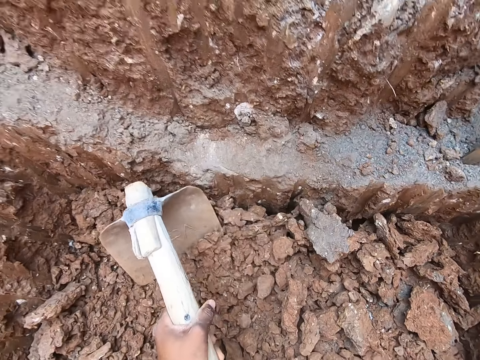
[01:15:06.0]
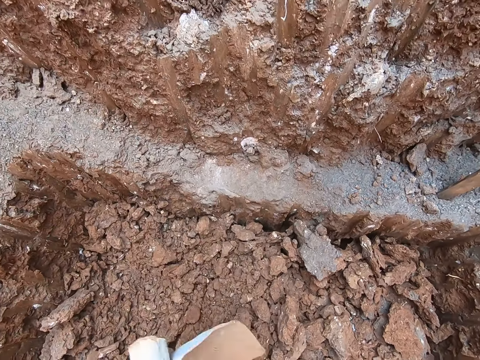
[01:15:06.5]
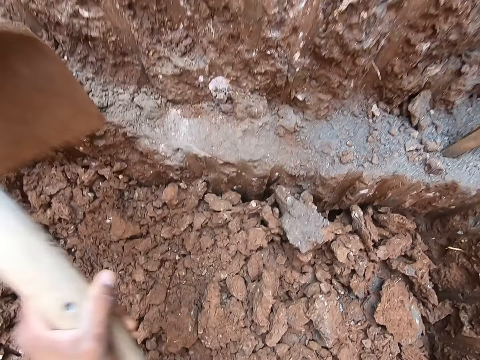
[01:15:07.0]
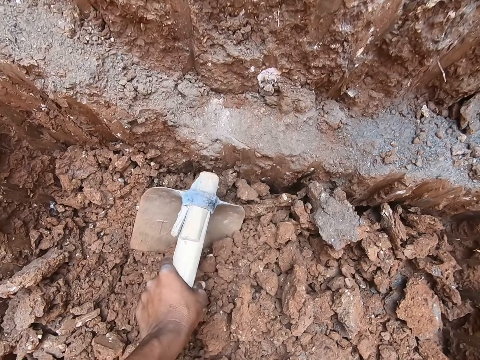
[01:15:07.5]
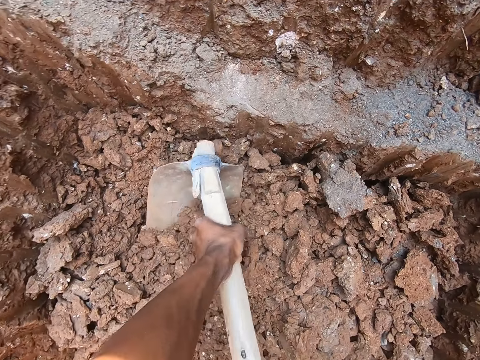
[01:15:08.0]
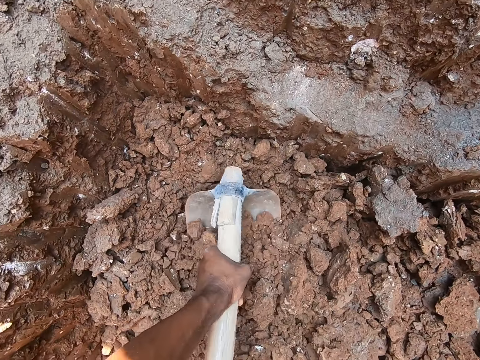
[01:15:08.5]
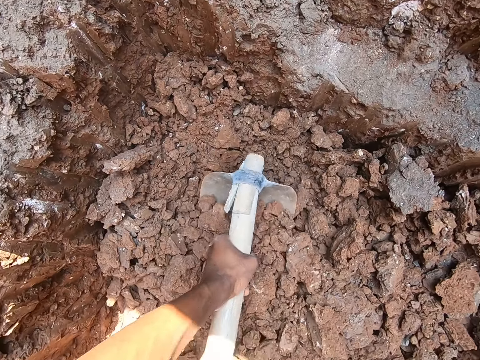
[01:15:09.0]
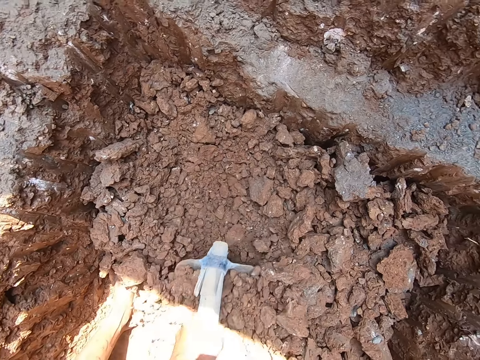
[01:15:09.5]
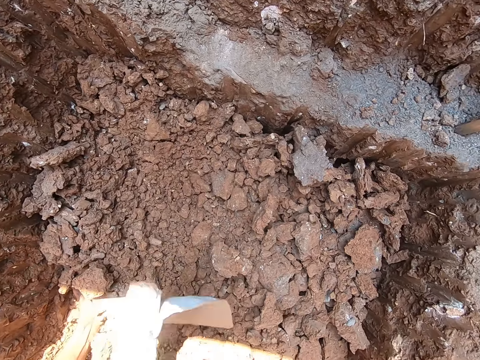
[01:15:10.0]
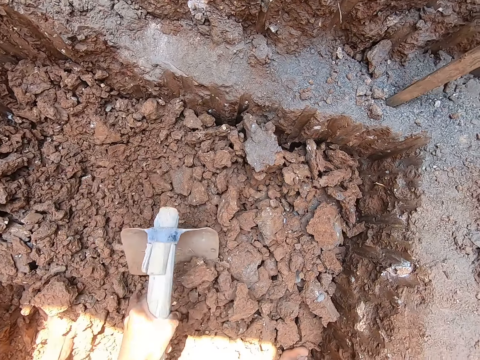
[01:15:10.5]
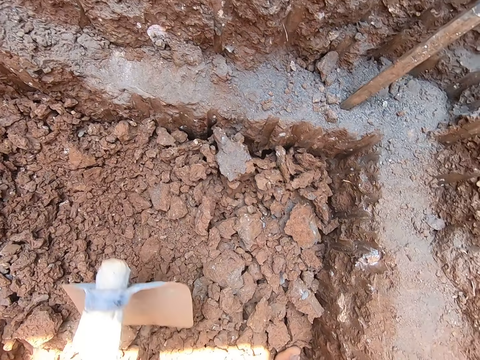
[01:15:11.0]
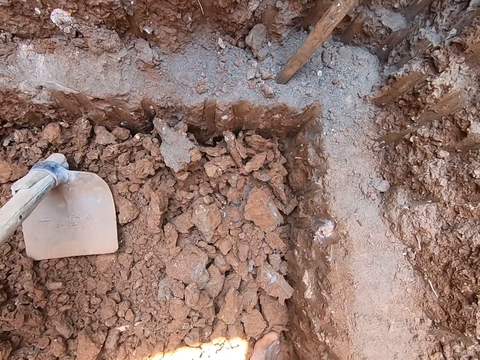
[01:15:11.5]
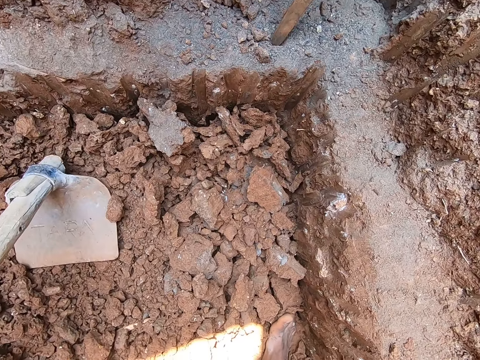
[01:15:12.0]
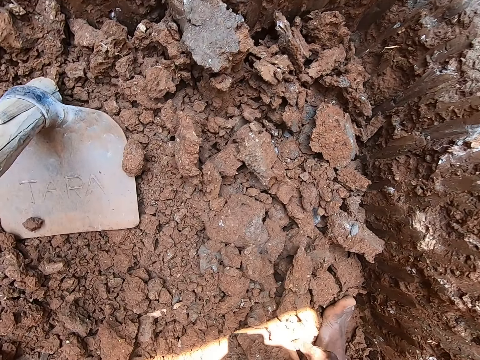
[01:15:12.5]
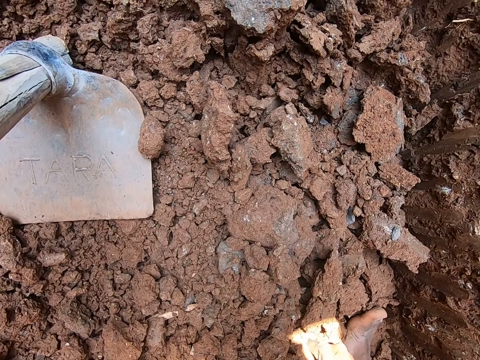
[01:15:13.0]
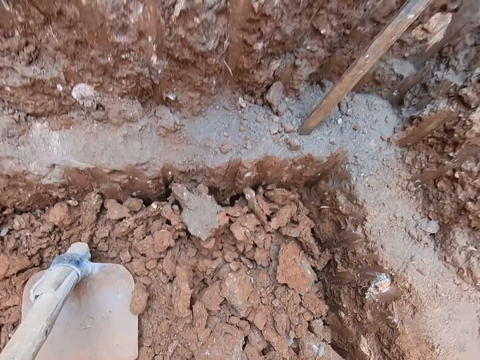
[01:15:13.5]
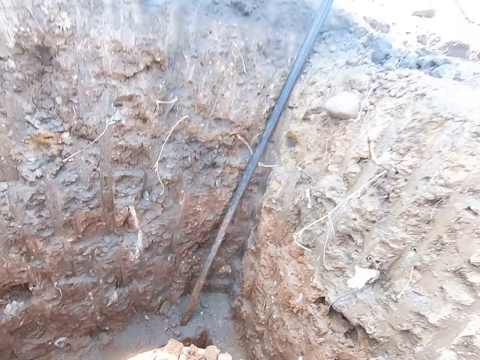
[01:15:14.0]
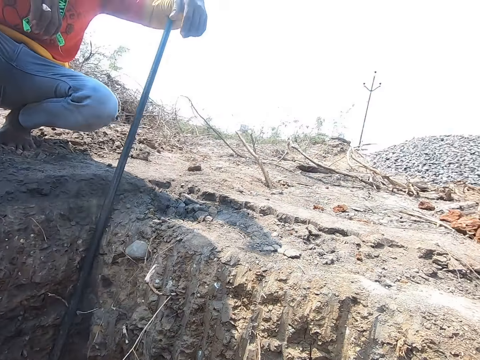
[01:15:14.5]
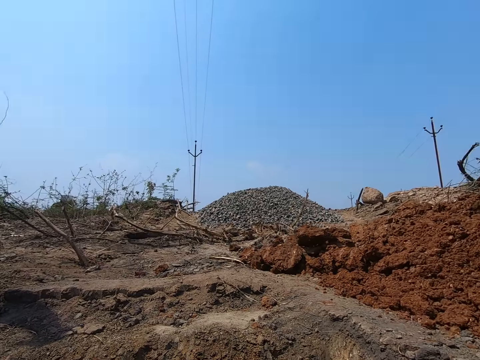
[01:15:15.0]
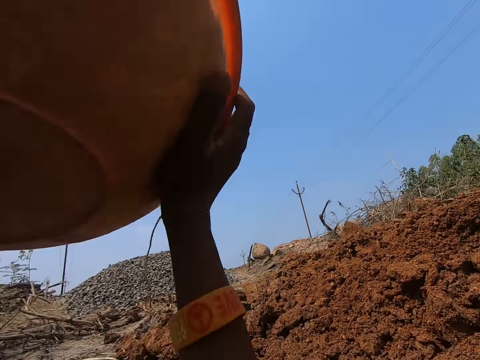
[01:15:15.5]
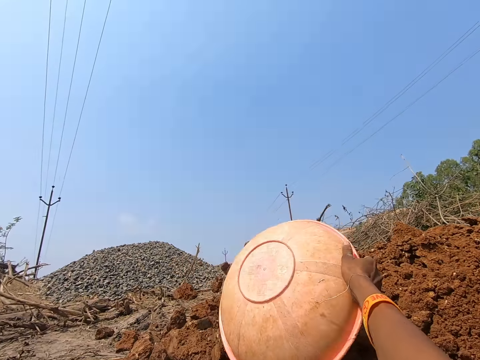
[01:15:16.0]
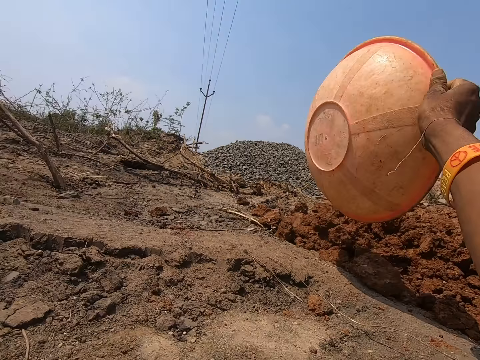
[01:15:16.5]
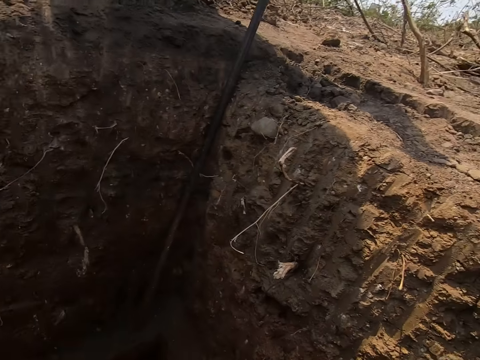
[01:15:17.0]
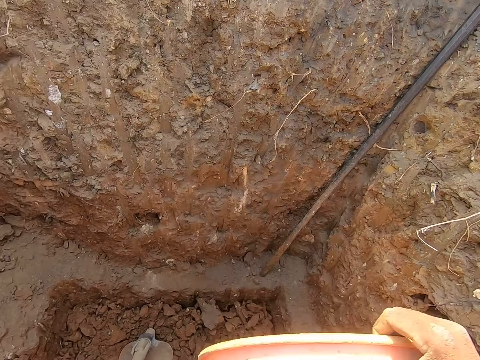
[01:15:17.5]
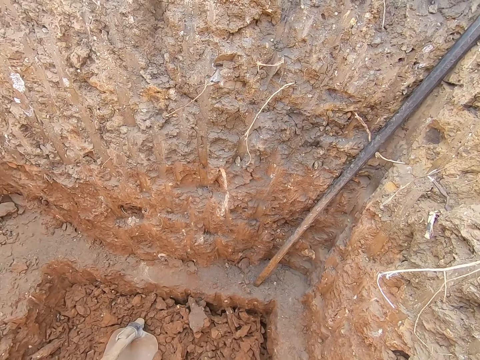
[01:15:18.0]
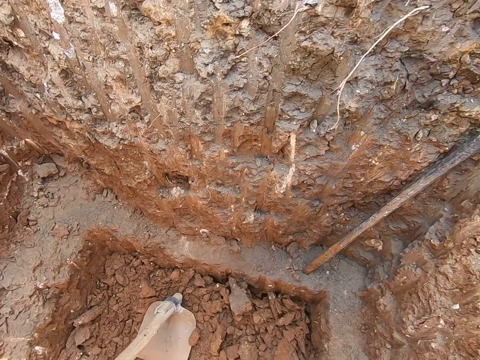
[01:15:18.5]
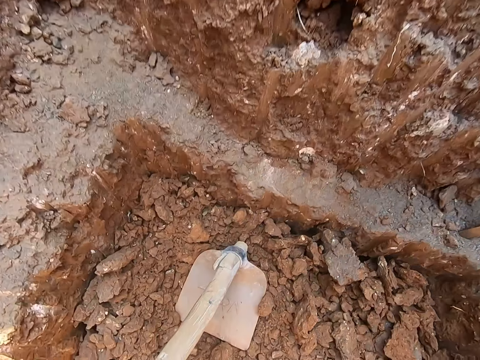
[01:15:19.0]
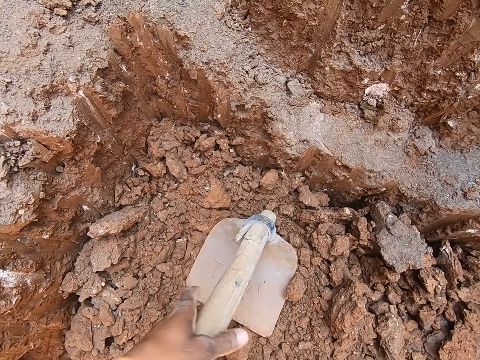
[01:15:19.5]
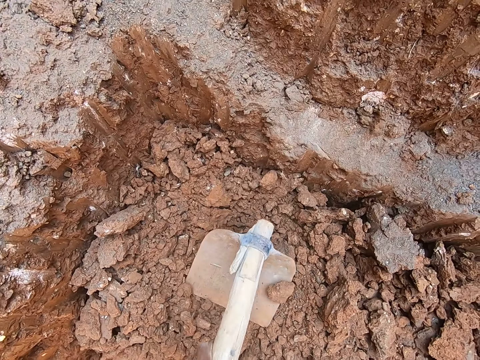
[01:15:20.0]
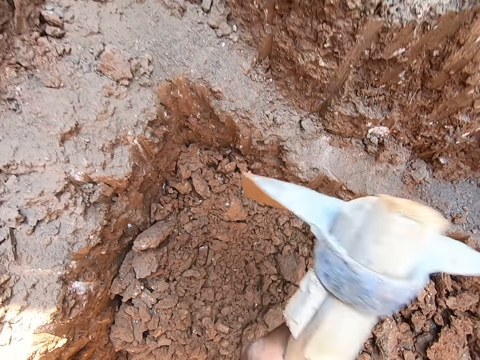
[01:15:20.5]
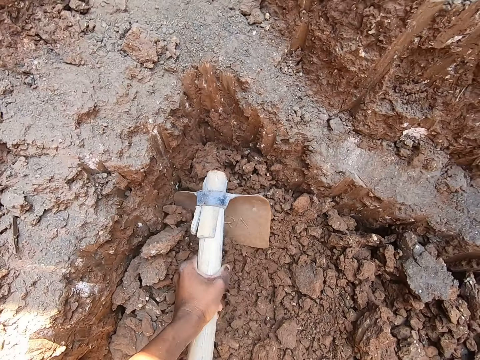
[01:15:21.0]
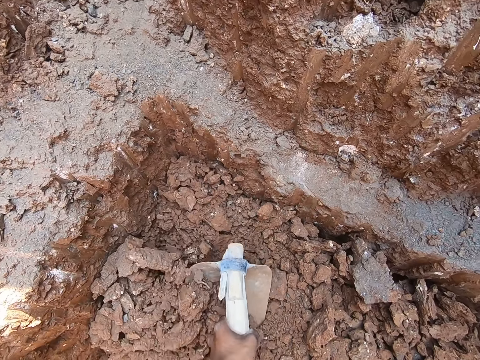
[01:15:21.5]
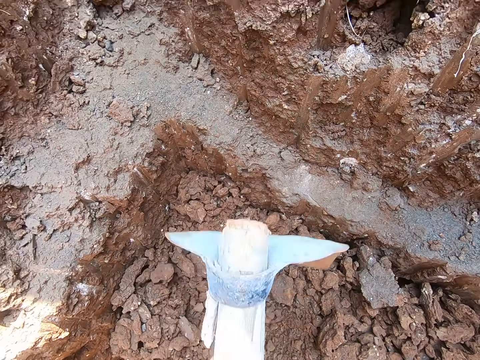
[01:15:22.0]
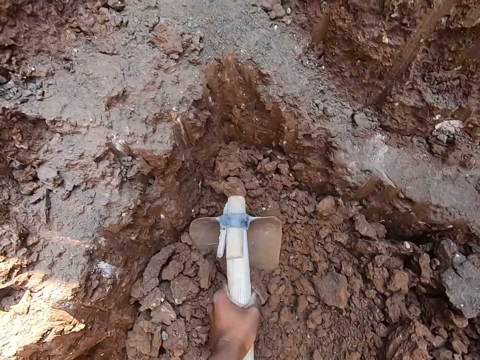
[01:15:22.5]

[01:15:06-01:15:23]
The camera wearer digs. He scoops the soil with the hoe. He digs. He places the hoe down and looks around. He throws the stones in the bowl in both hands onto the ground. He looks around. He picks up the hoe from the ground in the hole with his left hand. He holds the hoe. He digs stones from the ground in the hole into the bowl with the hoe in both hands.

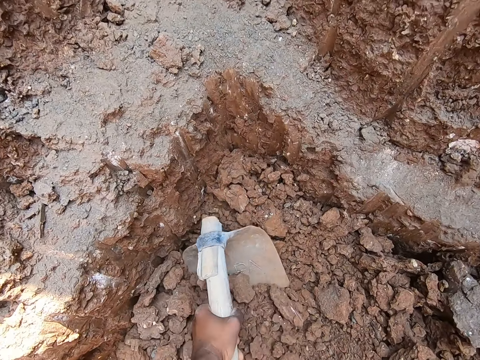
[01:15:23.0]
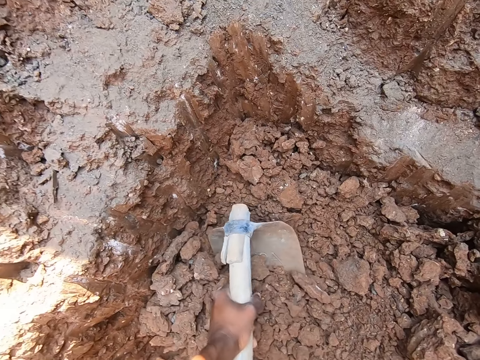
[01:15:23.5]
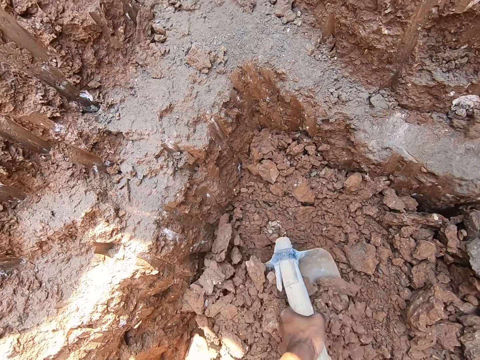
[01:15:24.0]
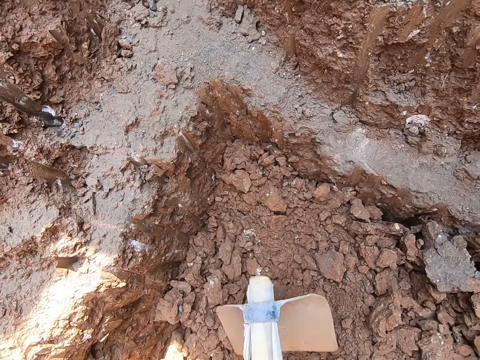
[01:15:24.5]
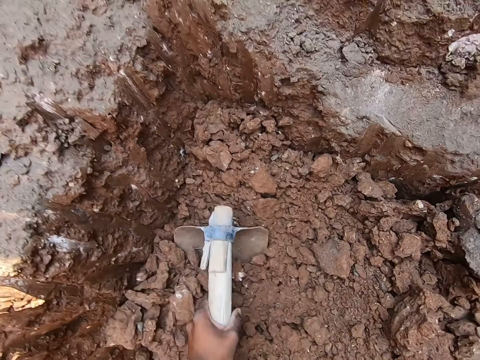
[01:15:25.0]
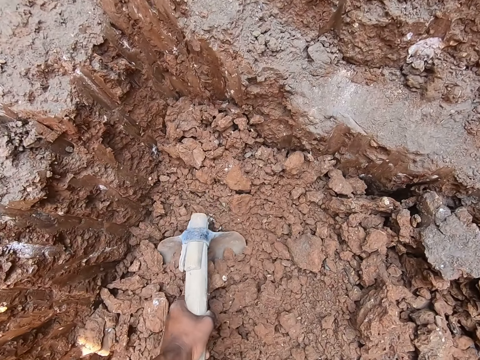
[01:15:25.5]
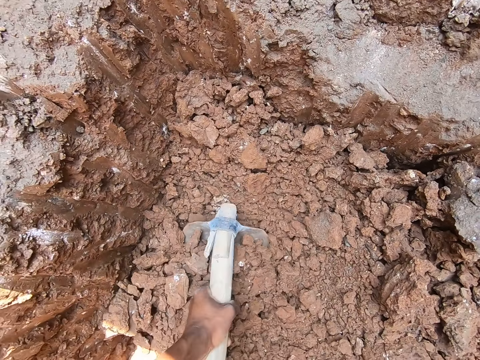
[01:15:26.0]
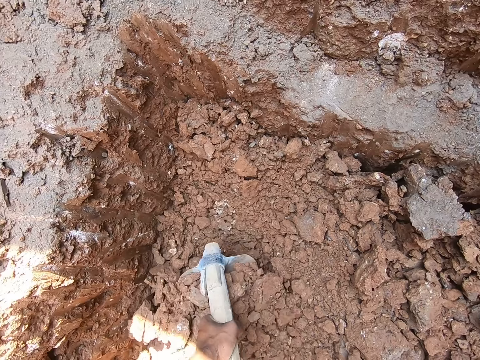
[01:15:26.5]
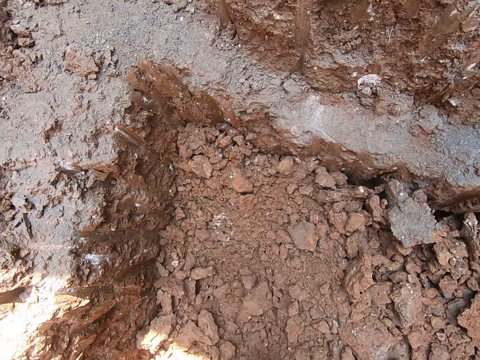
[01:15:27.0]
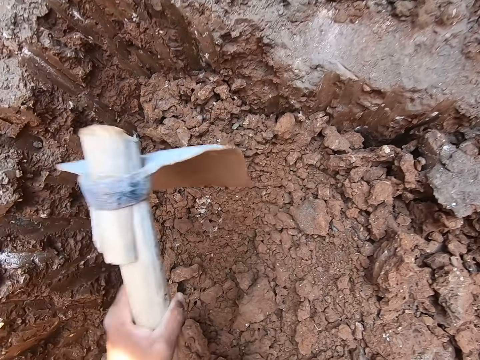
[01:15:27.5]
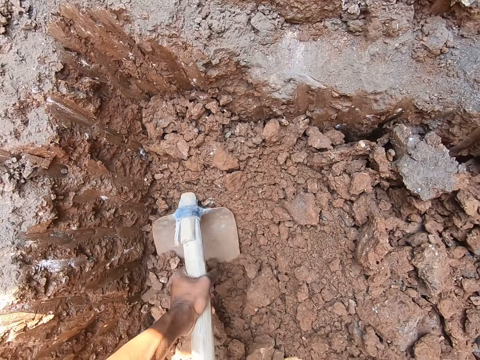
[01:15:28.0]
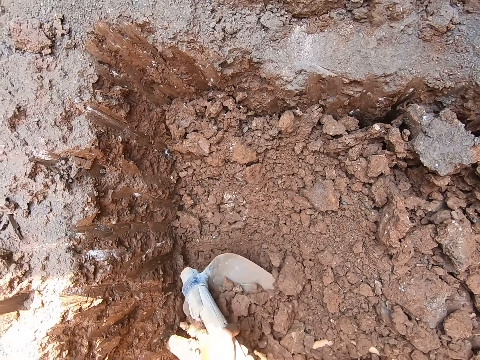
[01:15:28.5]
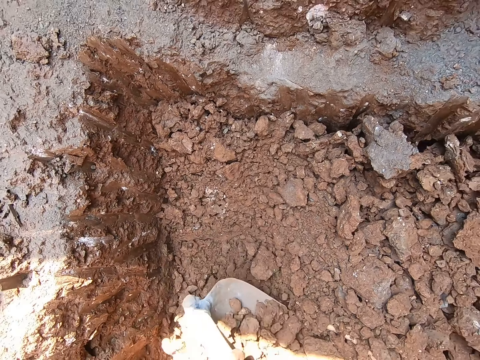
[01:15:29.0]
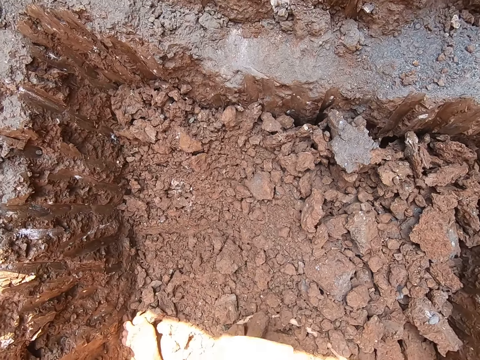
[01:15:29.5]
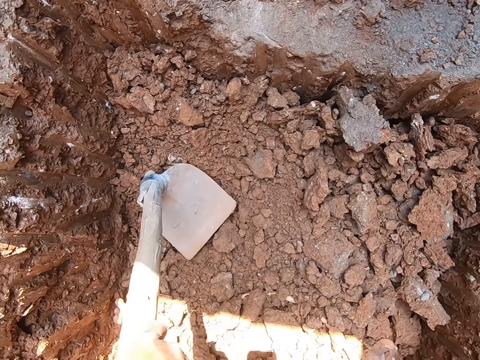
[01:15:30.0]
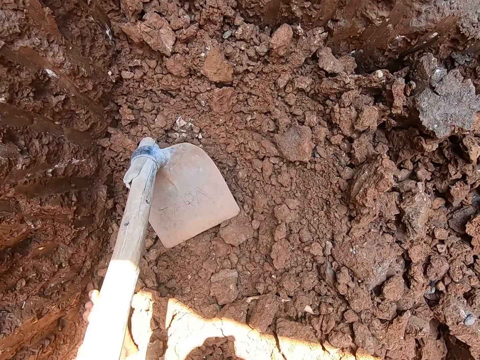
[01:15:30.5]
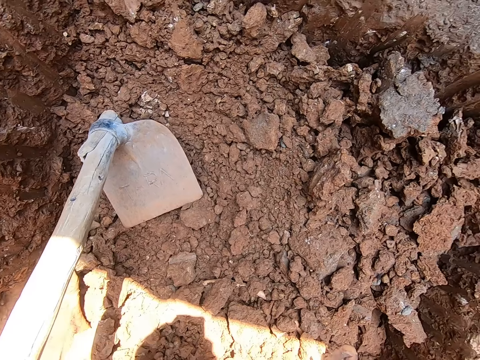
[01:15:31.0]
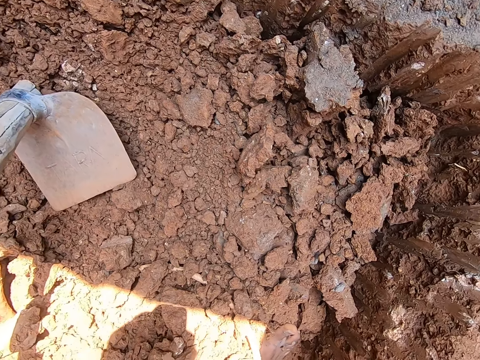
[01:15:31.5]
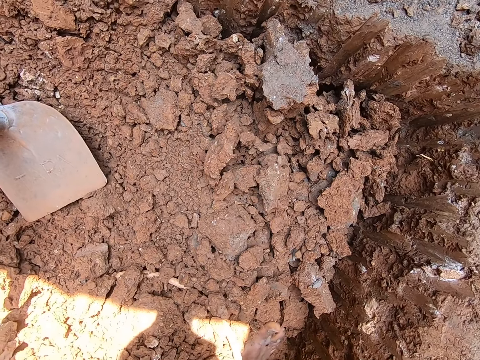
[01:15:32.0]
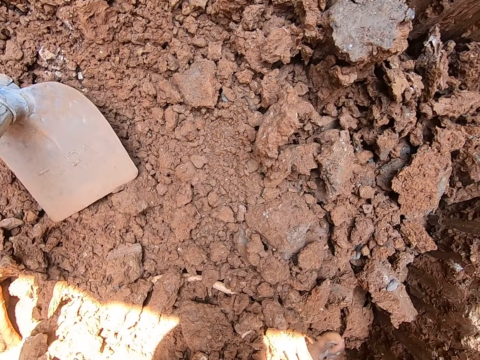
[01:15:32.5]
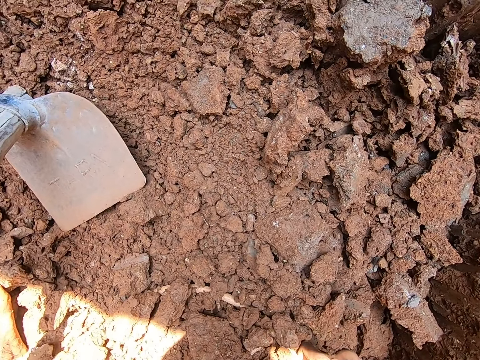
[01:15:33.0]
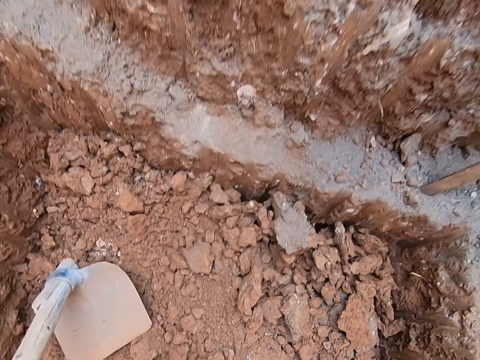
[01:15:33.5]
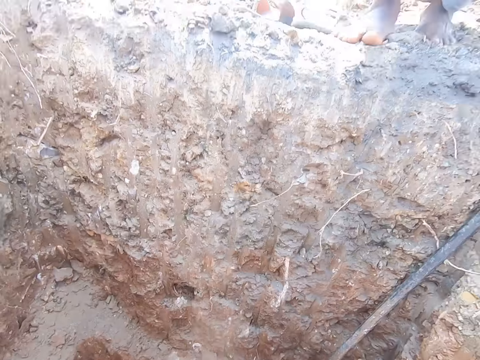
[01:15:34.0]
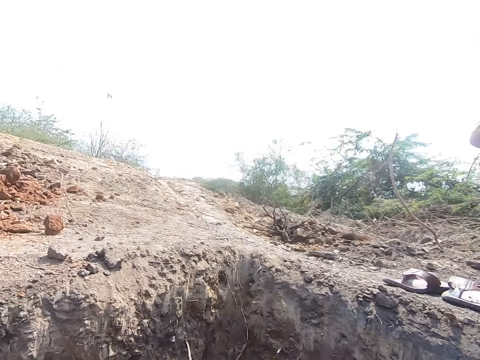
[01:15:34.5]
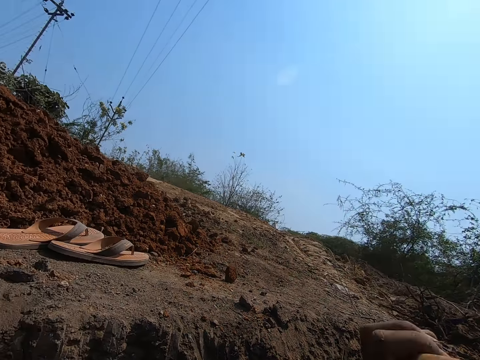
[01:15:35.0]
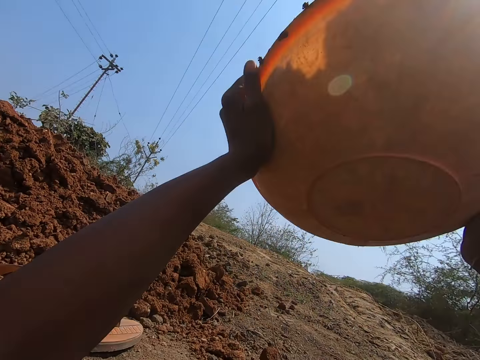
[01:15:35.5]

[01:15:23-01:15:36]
The camera wearer scoops the soil with the hoe. They dig. They scoop the soil with the hoe. They dig. They scoop the soil with the hoe. They place the hoe down. They look around. They throw the stones in the bowl in both hands onto the ground.
